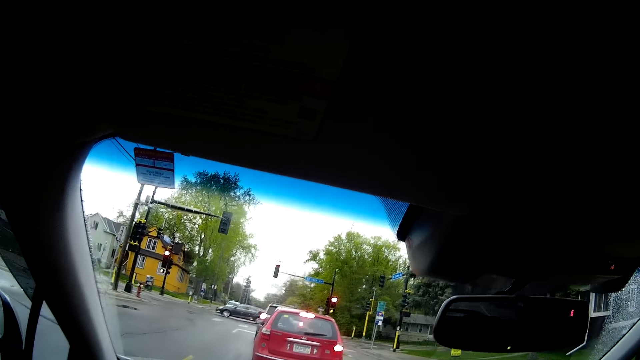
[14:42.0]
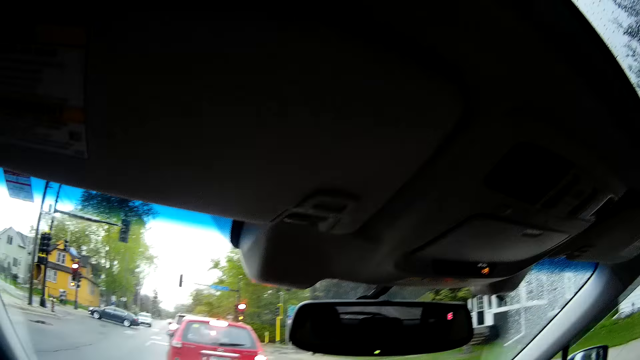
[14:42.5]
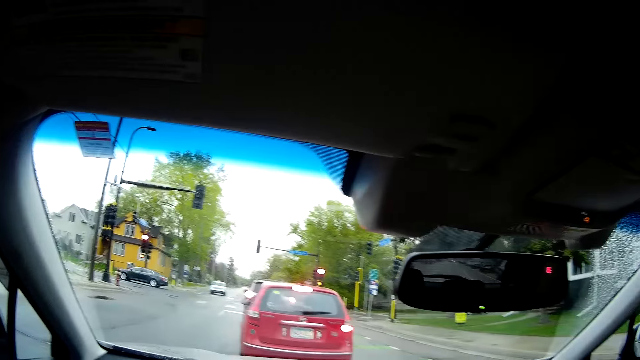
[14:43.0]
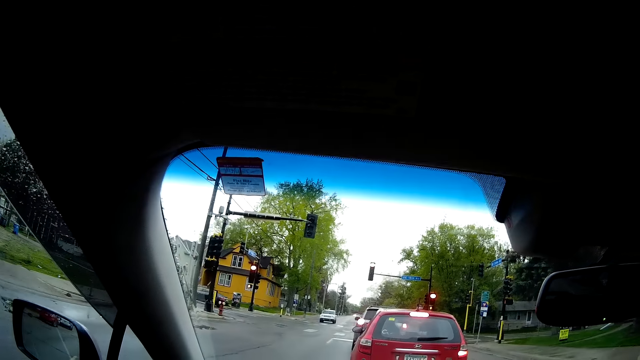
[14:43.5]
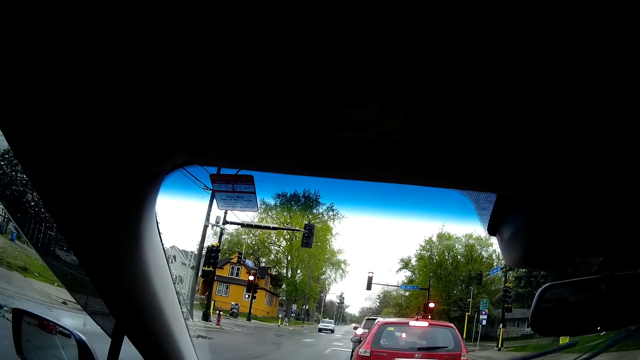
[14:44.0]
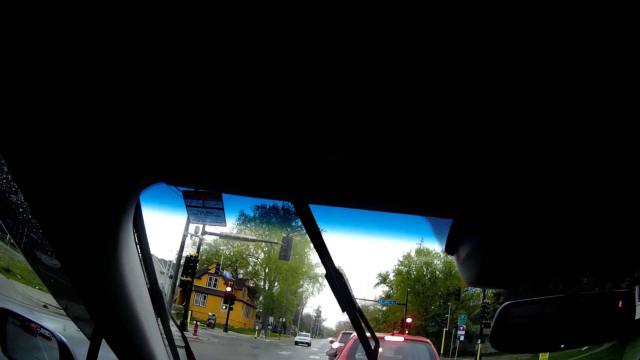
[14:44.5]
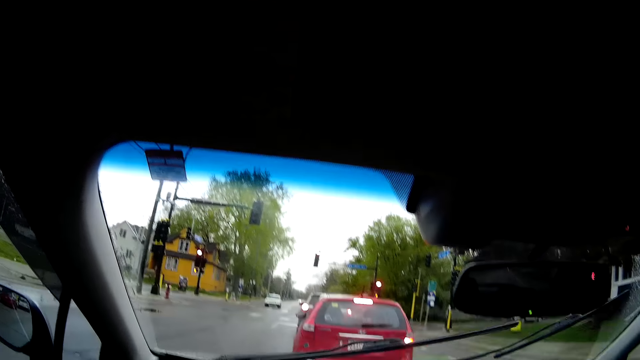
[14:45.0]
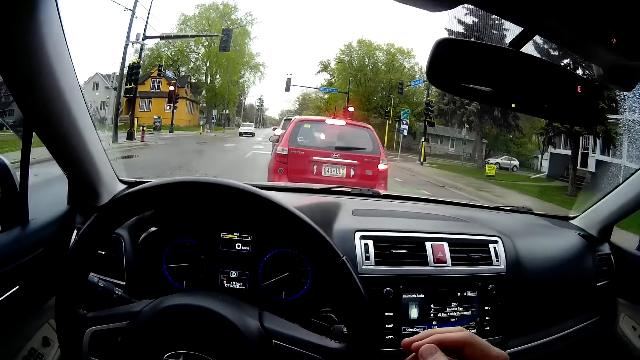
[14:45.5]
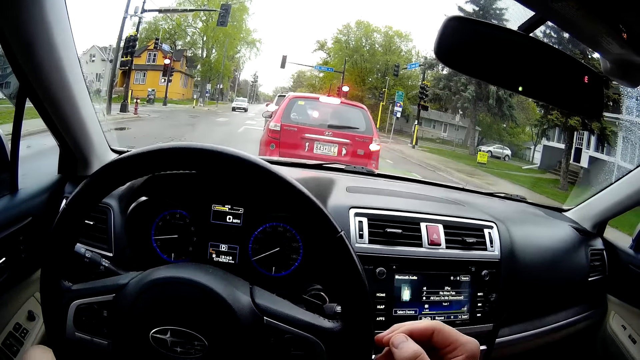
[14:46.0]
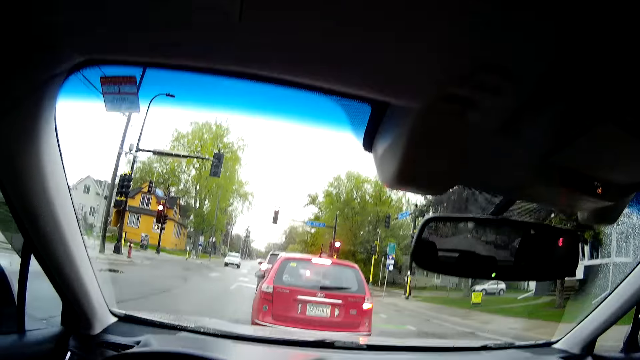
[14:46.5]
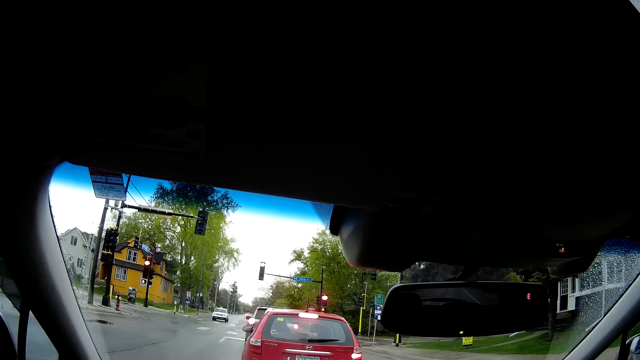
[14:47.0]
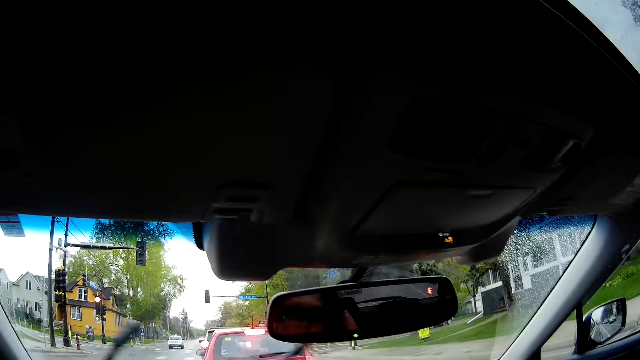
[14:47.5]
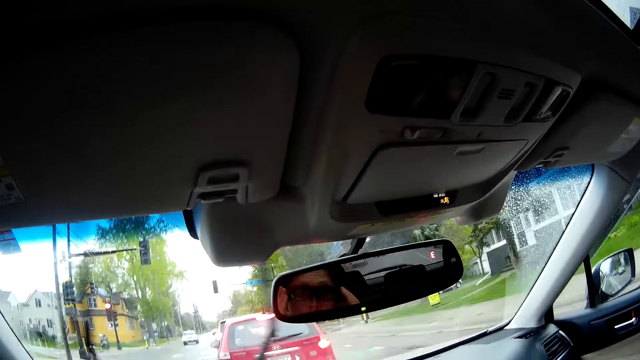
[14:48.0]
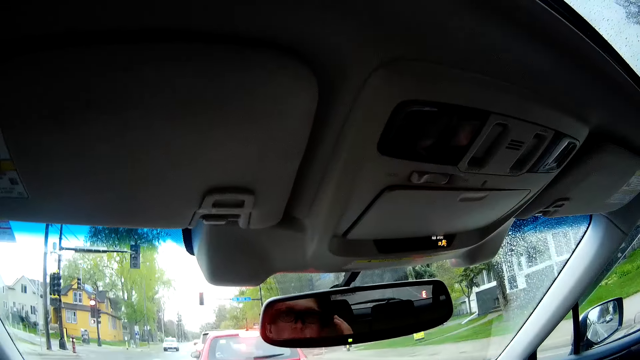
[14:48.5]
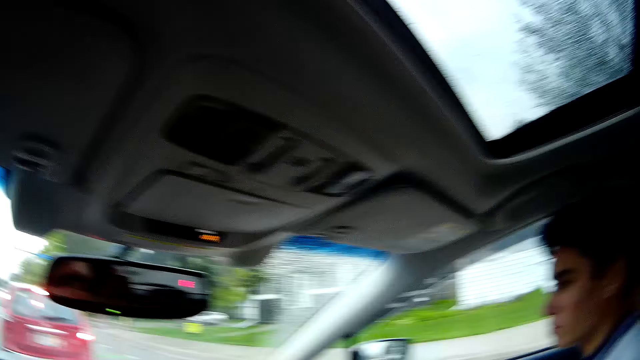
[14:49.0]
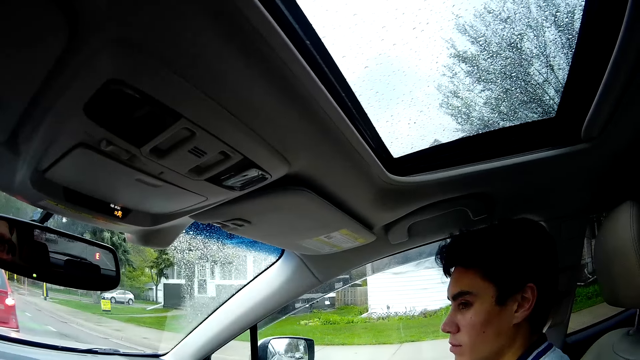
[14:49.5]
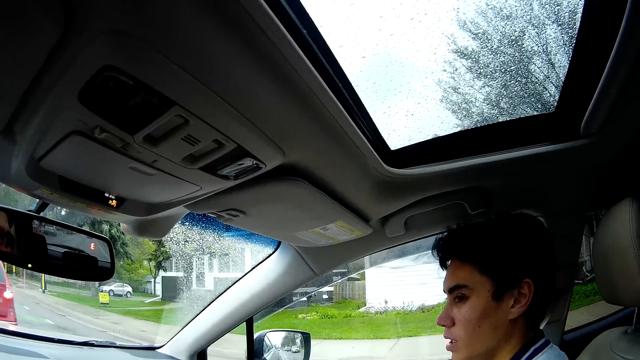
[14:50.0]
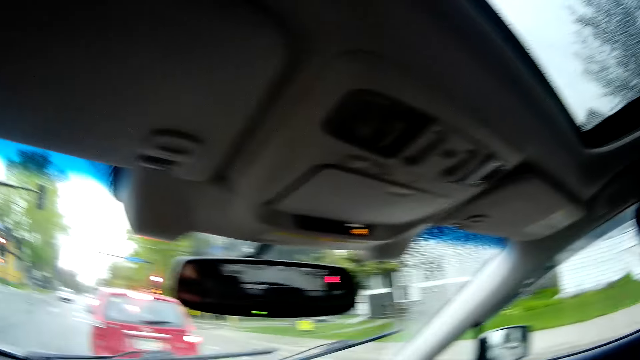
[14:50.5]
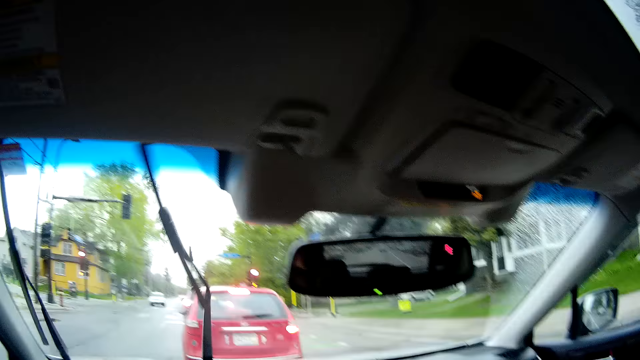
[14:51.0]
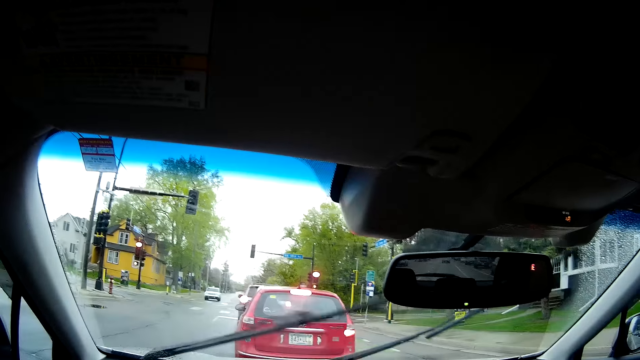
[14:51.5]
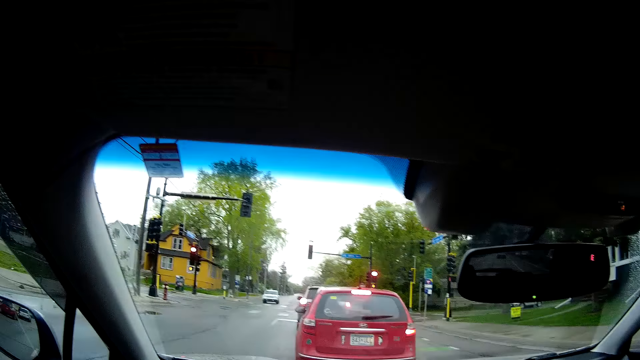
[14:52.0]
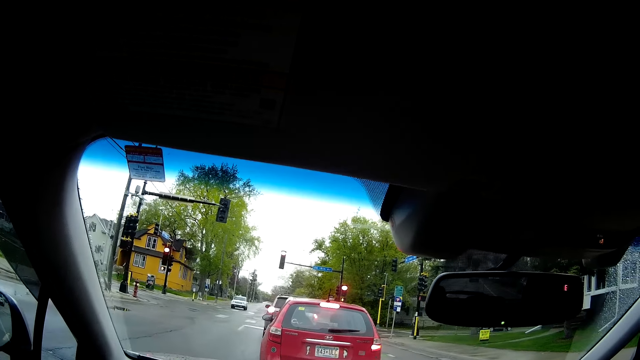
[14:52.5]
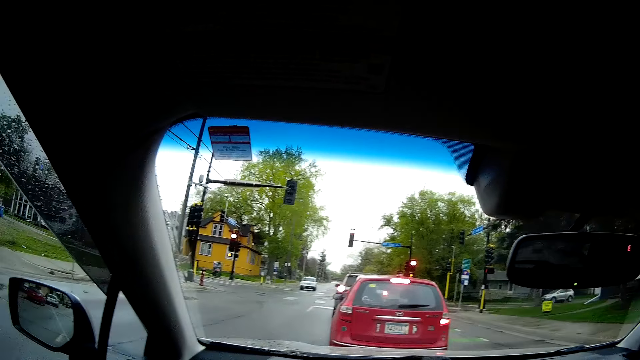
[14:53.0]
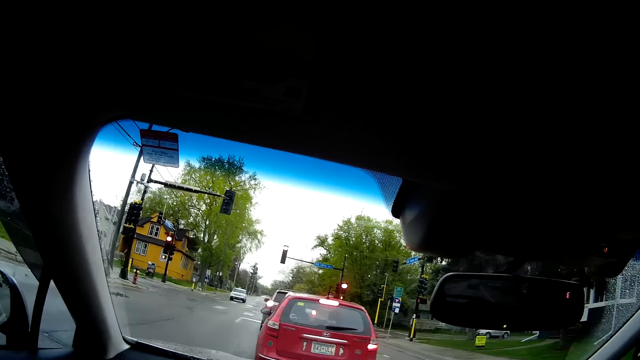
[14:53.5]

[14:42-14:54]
The camera wearer stops for a traffic light behind a red car. They interact with the man in the car and speak to the man. They look at the man.

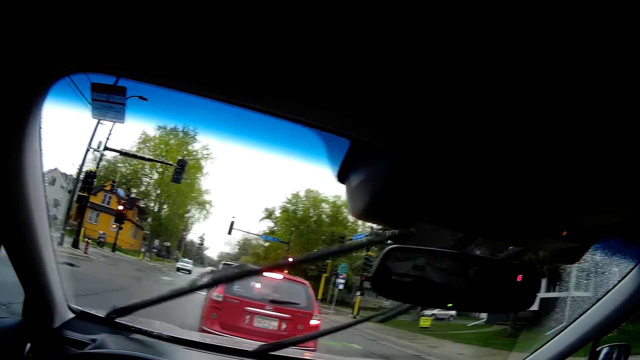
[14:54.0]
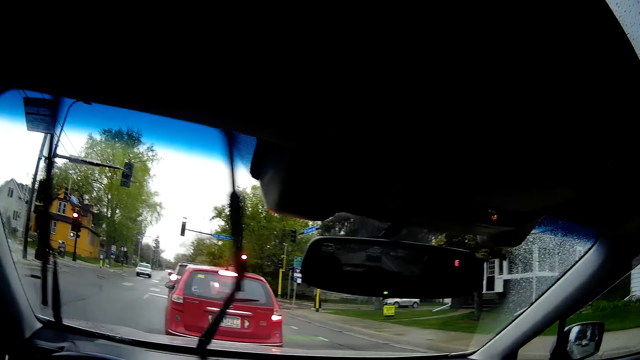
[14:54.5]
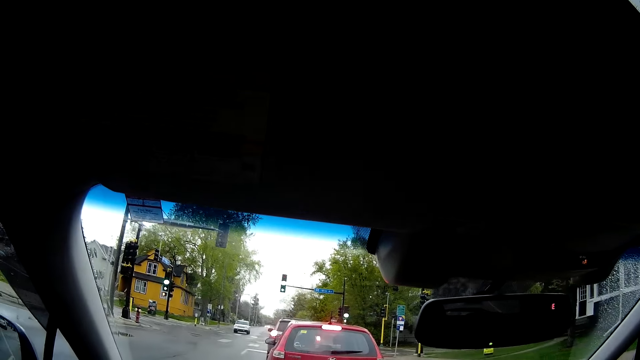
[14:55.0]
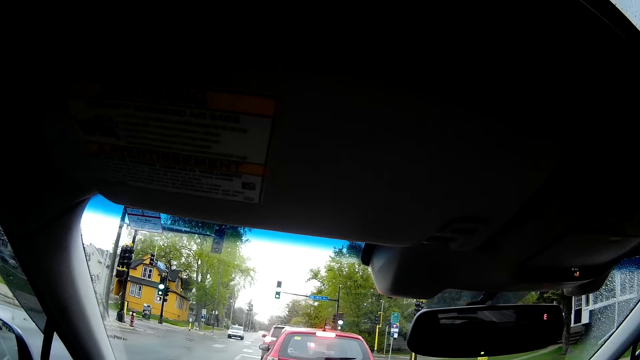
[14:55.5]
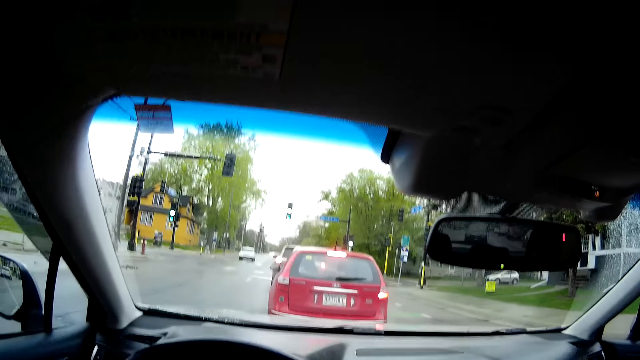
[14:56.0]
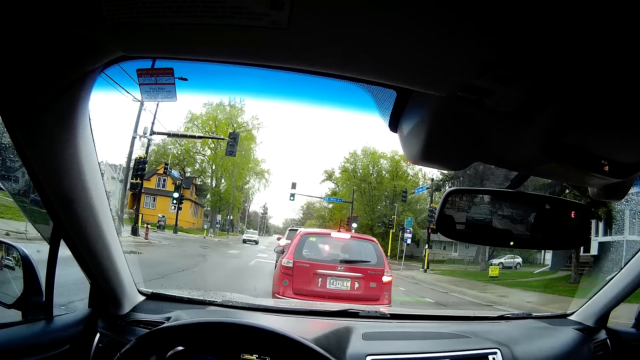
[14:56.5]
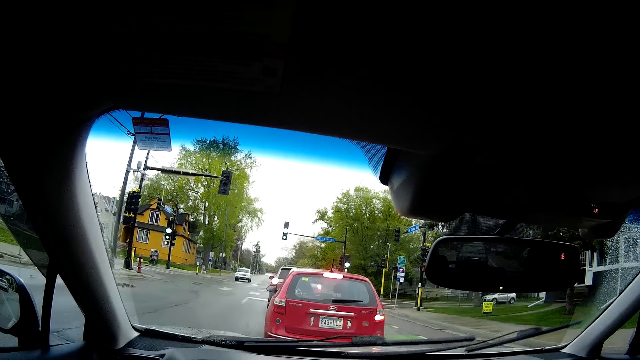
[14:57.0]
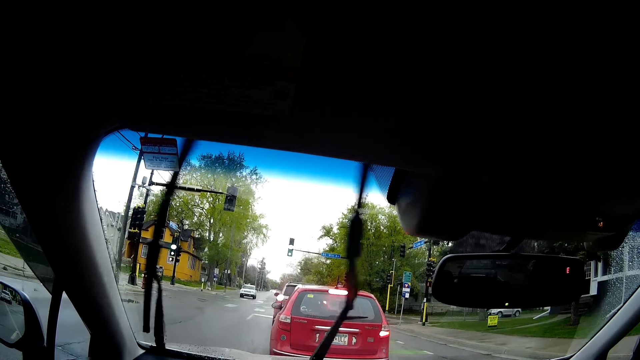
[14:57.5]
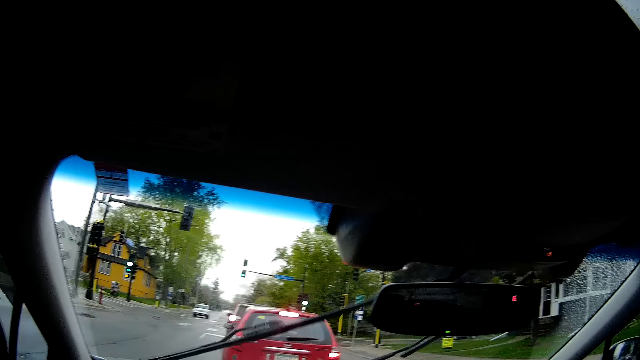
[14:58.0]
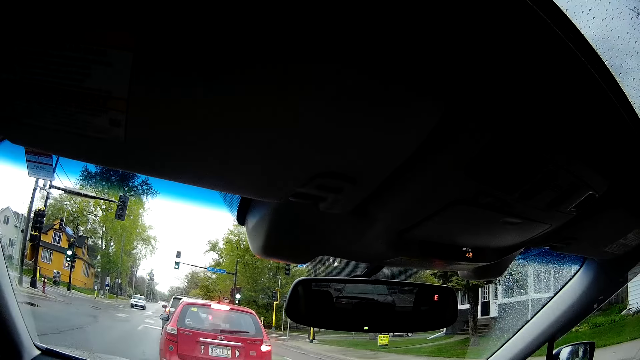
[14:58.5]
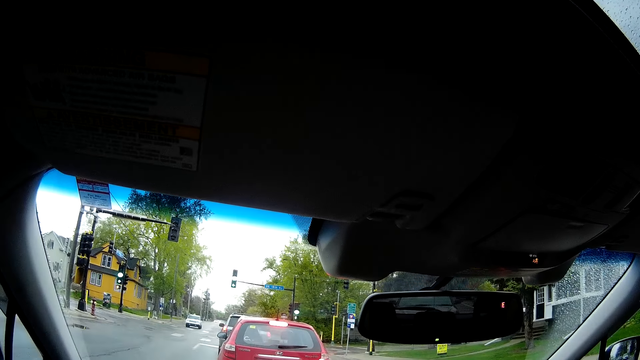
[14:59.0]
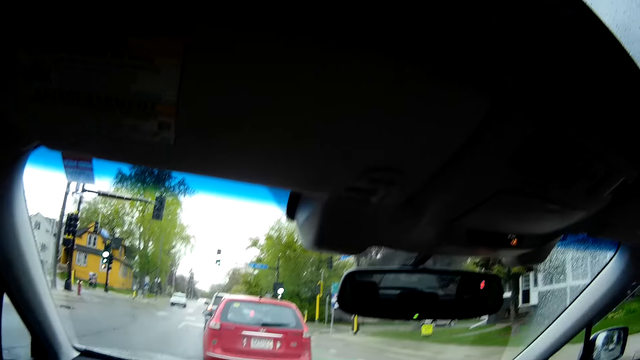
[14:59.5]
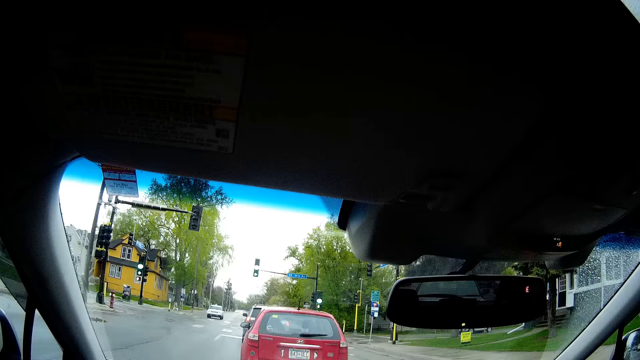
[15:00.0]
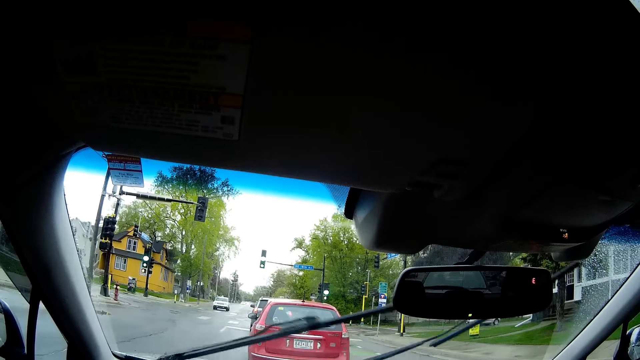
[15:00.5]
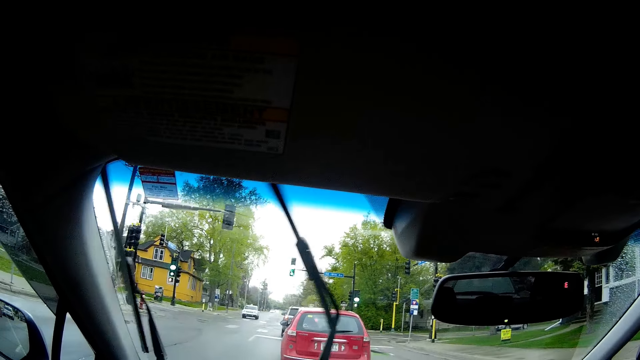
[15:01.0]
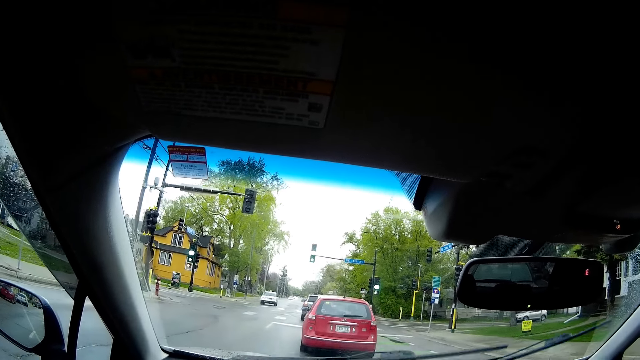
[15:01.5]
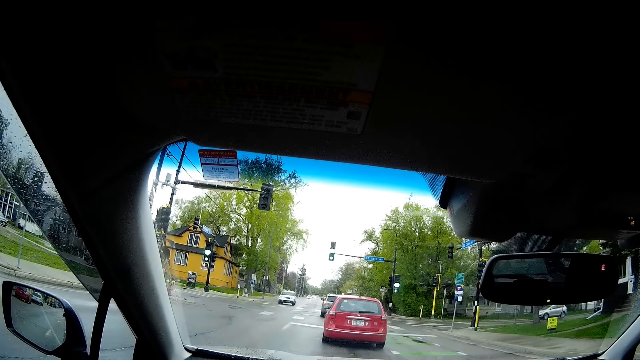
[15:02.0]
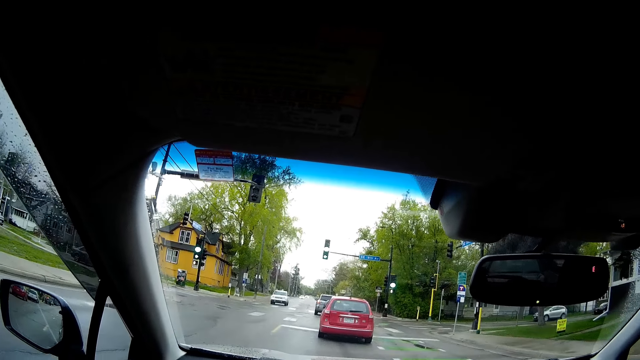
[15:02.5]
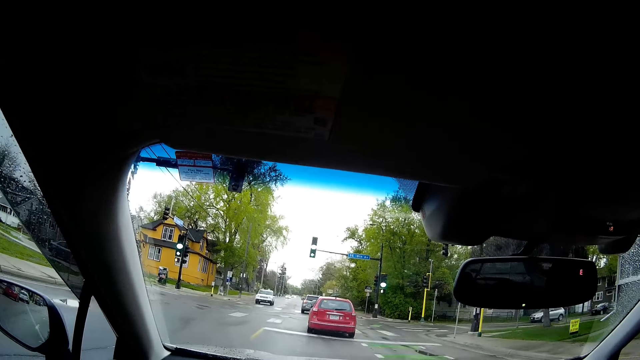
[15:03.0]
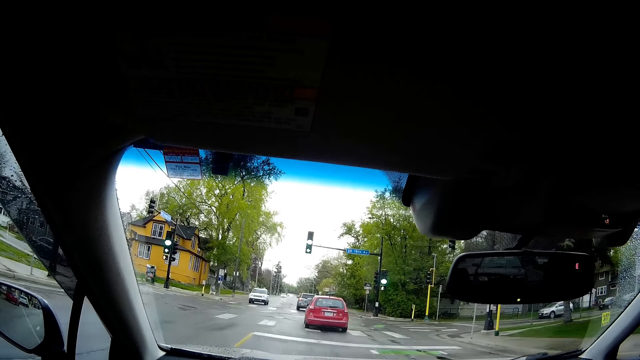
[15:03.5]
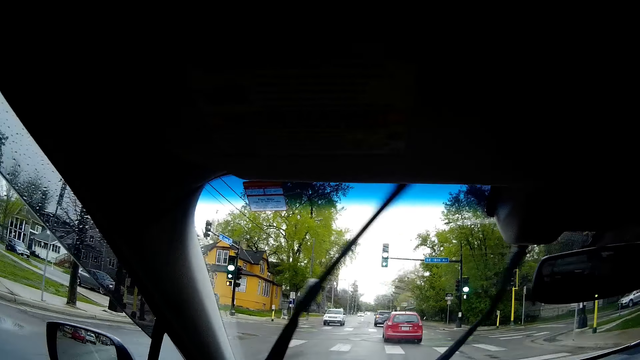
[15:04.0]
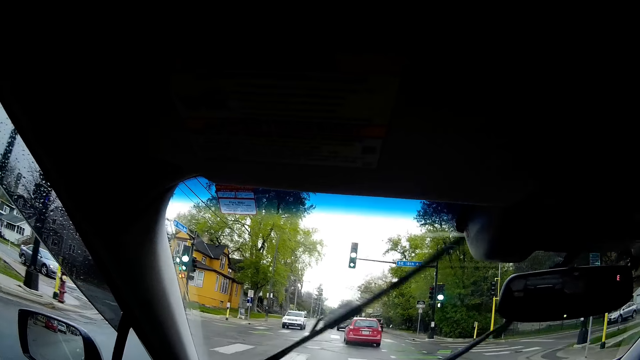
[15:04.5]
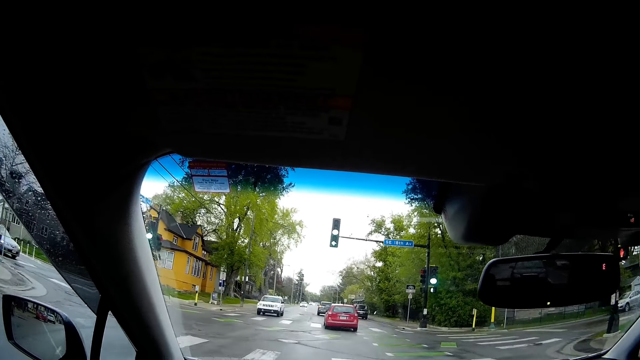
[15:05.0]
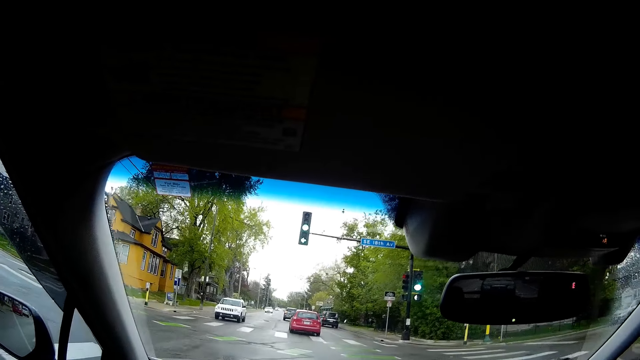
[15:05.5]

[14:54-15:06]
The man speaks to the camera wearer. The camera wearer speaks to the man. They drive the car on the busy road. They speak to the man.
